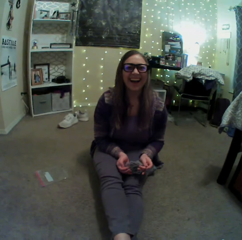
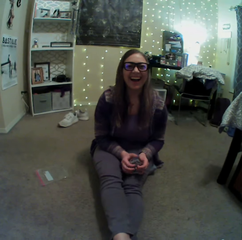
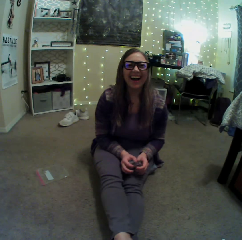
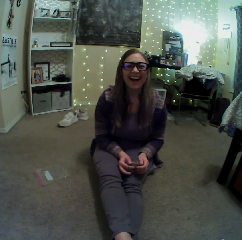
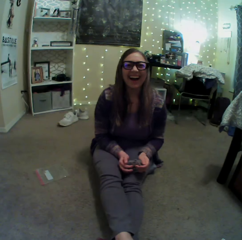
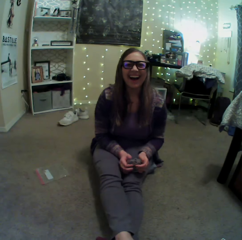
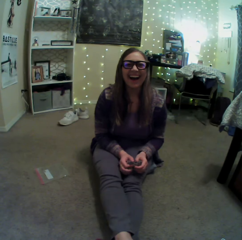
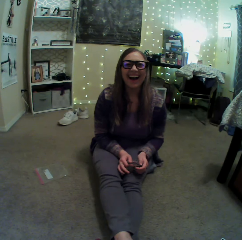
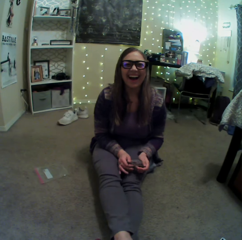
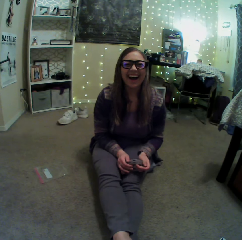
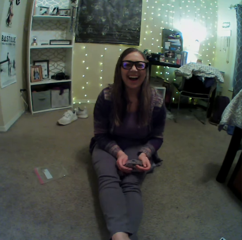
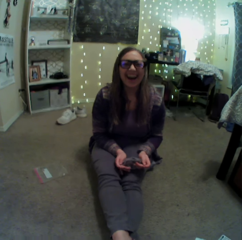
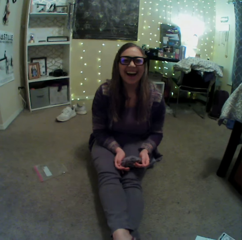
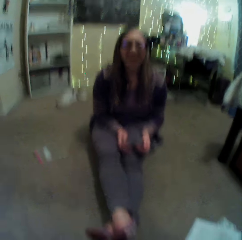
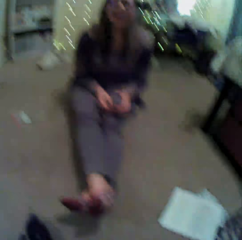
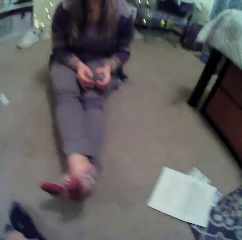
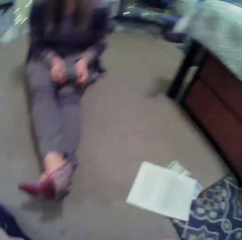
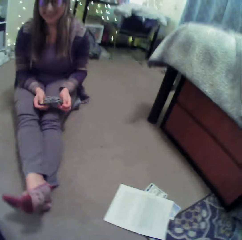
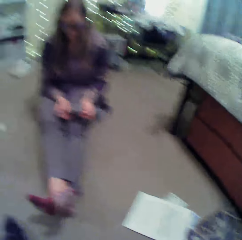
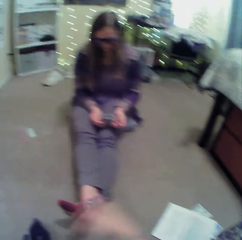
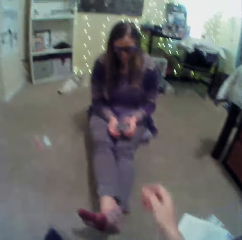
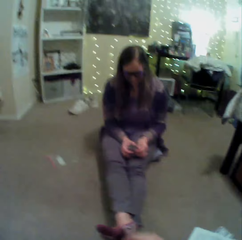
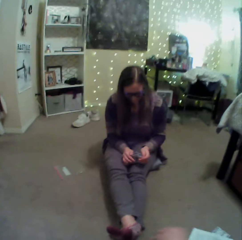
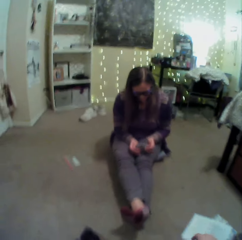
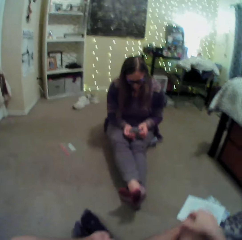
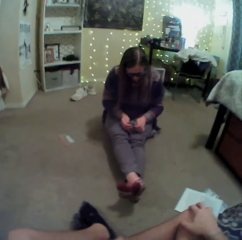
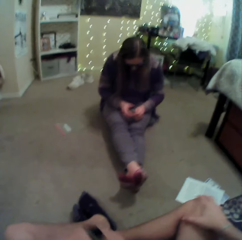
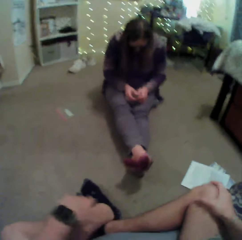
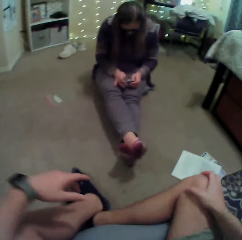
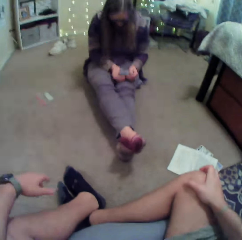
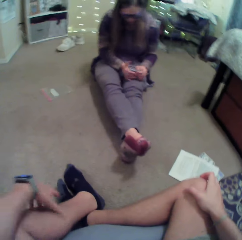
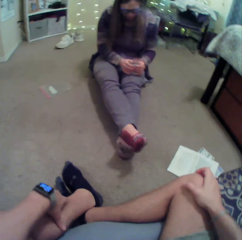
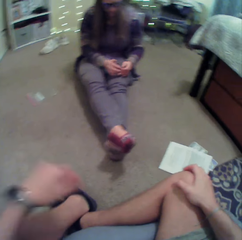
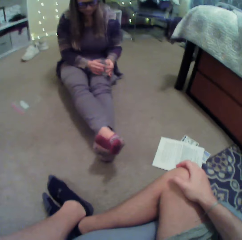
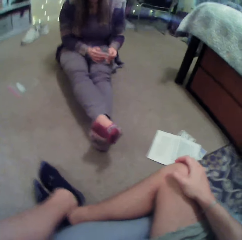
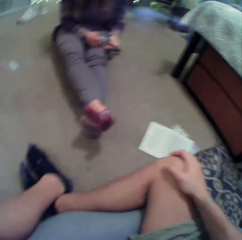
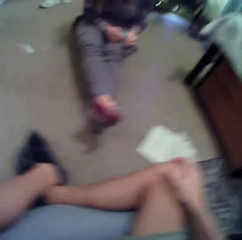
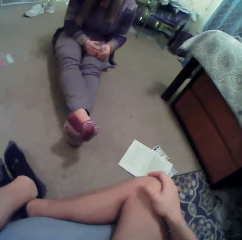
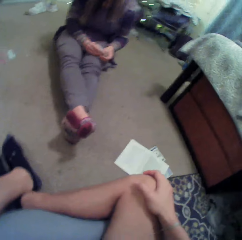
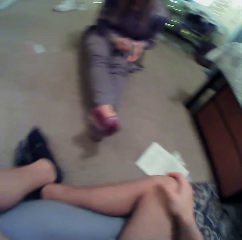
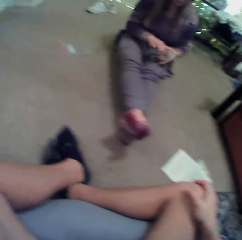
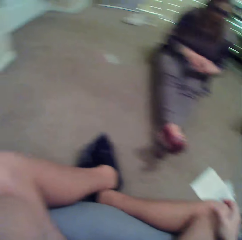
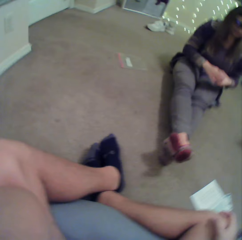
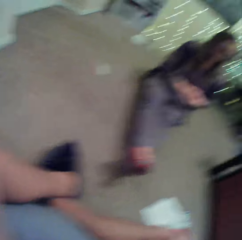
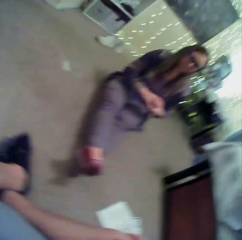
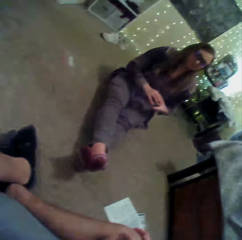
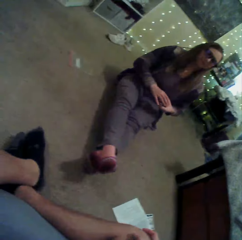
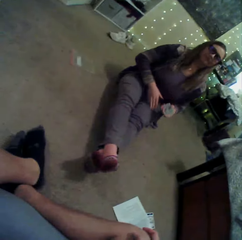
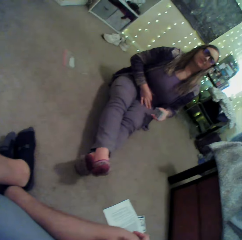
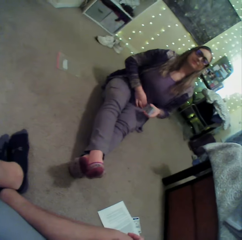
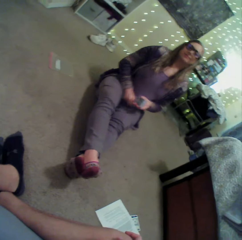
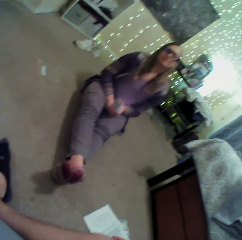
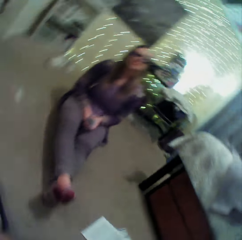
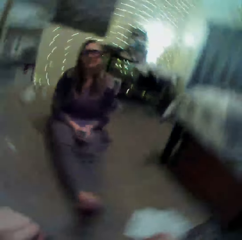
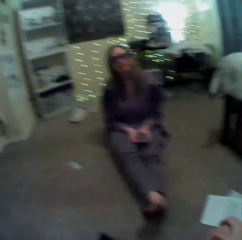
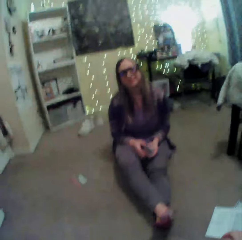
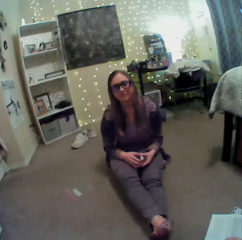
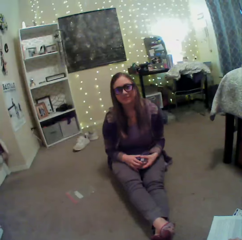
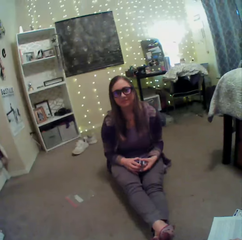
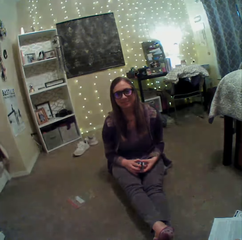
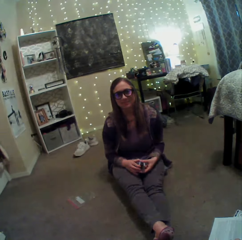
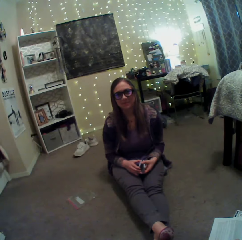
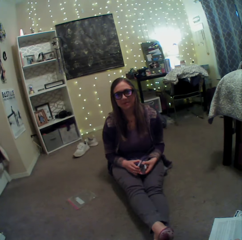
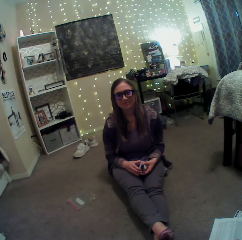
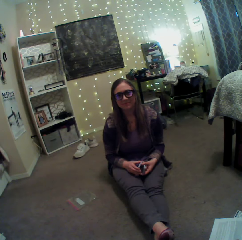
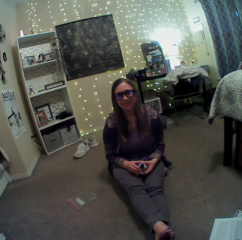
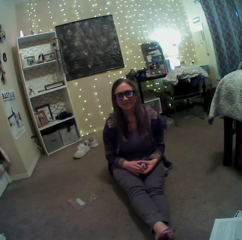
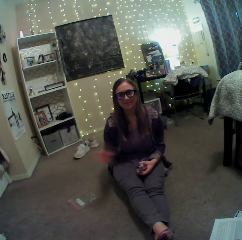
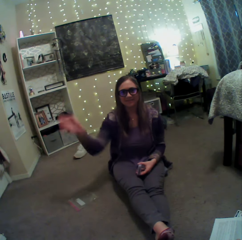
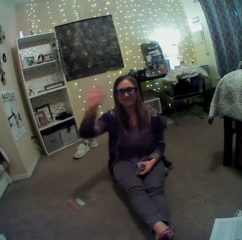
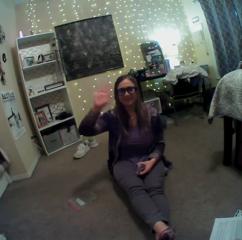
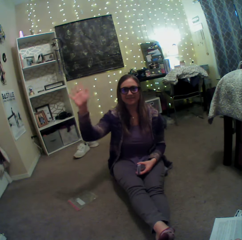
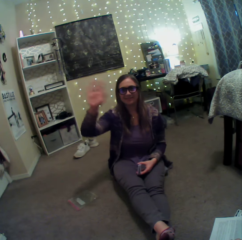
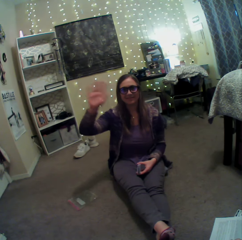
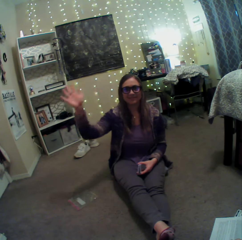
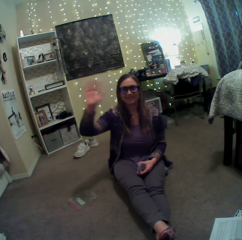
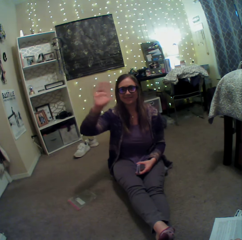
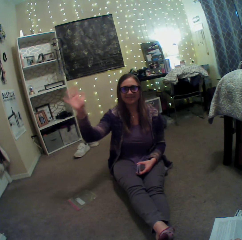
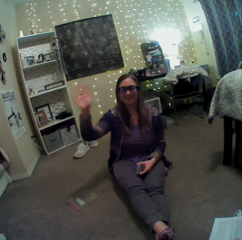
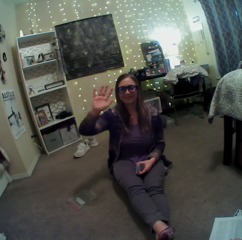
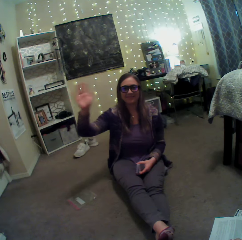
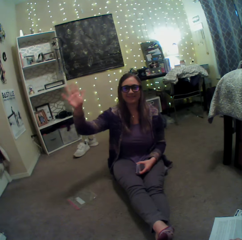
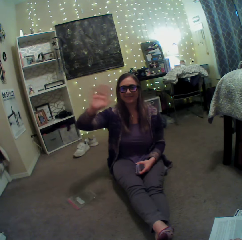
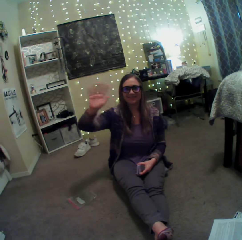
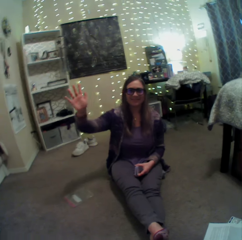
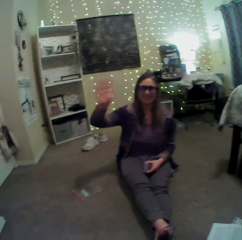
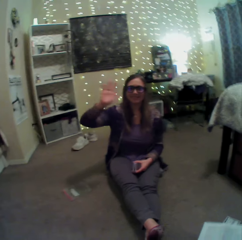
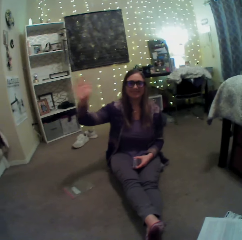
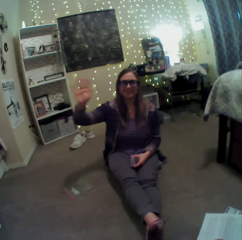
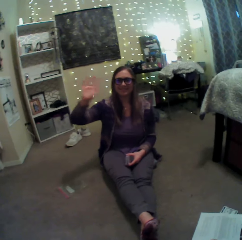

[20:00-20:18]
The camera wearer sways a hand. They straighten the hands. They touch the camera. A person straightens the blouse. The camera wearer looks around. The person waves at the camera wearer.

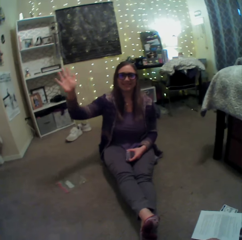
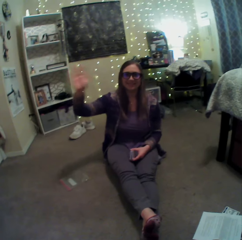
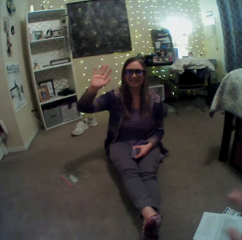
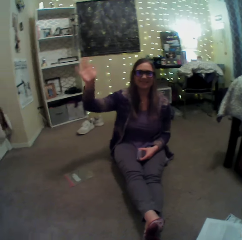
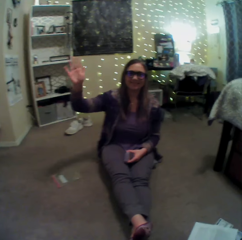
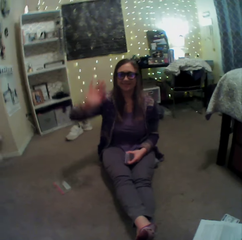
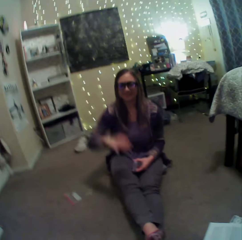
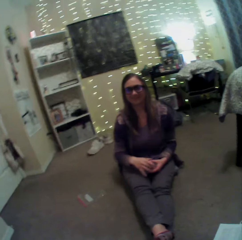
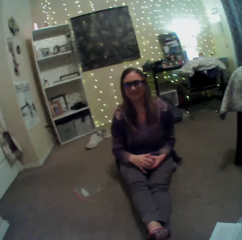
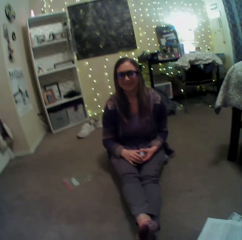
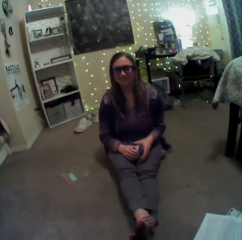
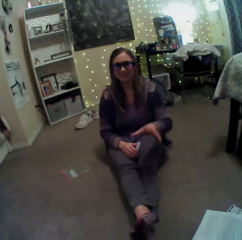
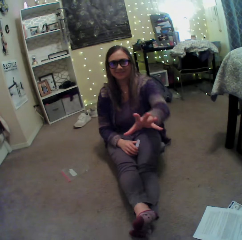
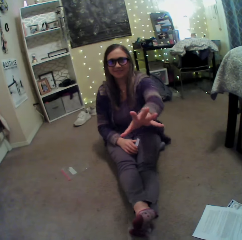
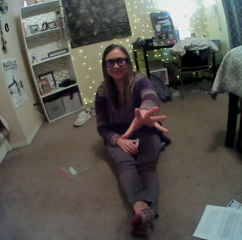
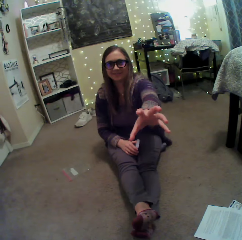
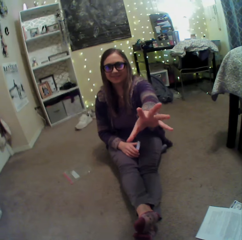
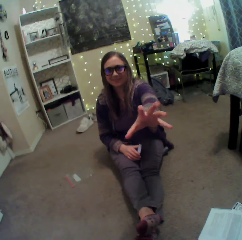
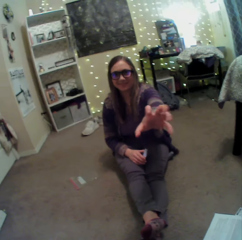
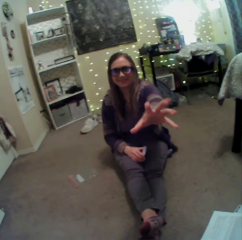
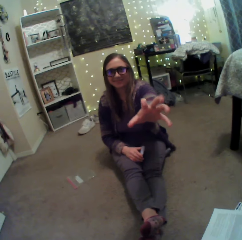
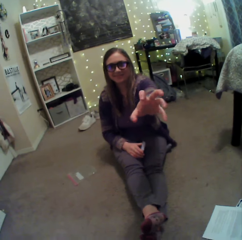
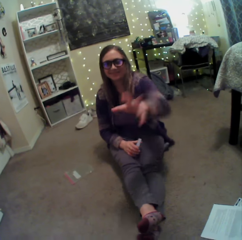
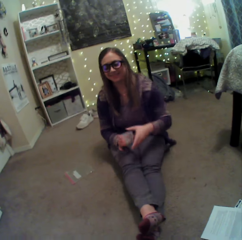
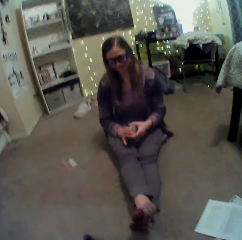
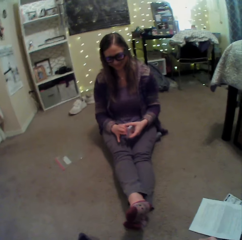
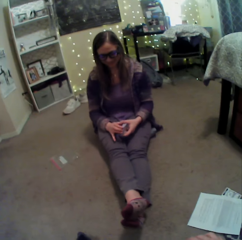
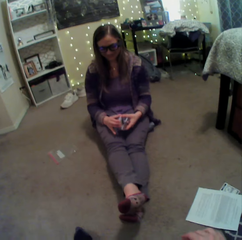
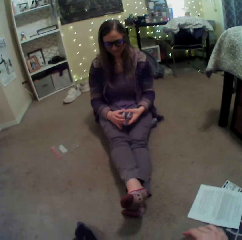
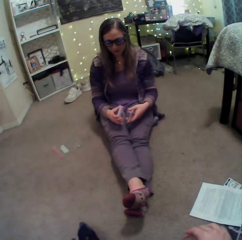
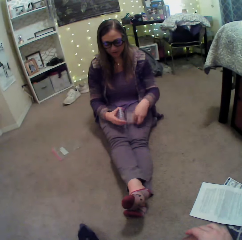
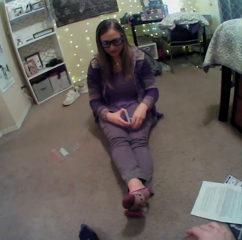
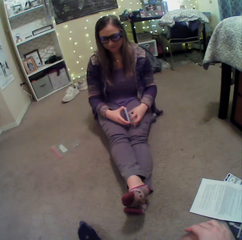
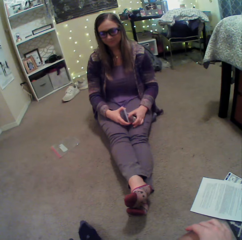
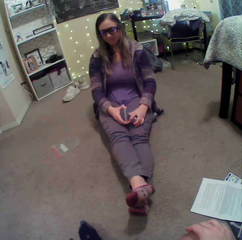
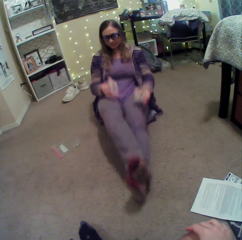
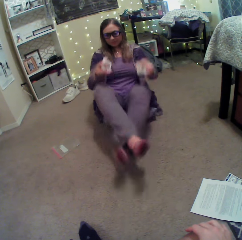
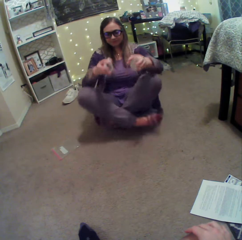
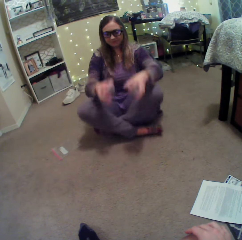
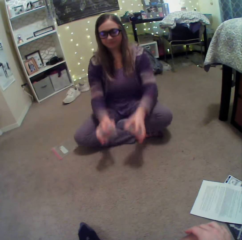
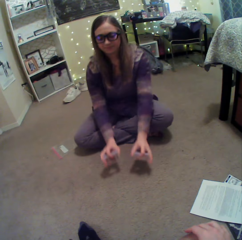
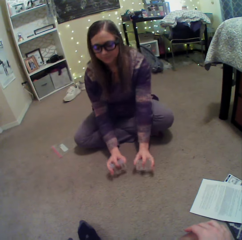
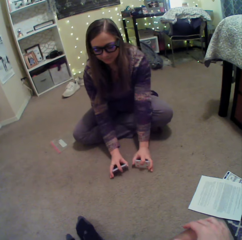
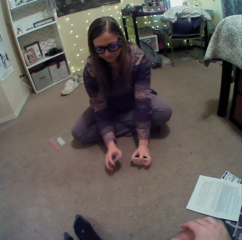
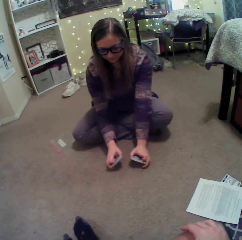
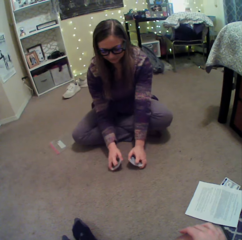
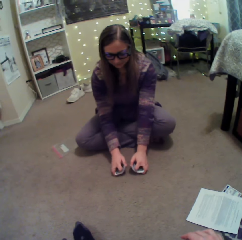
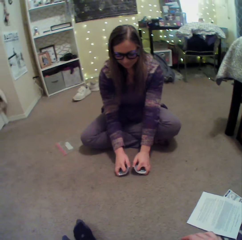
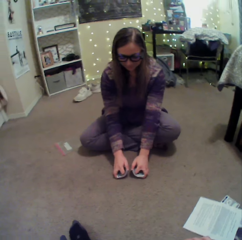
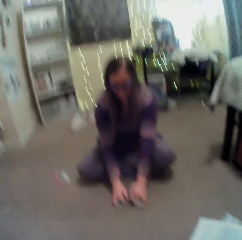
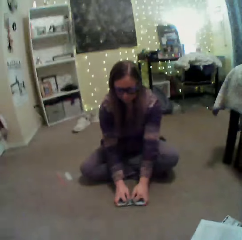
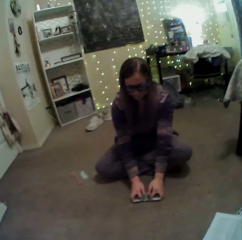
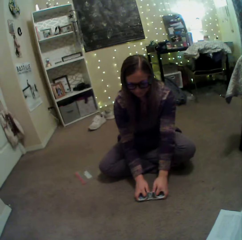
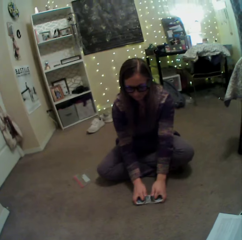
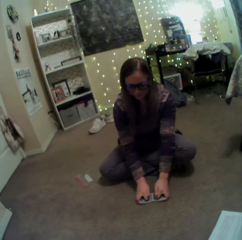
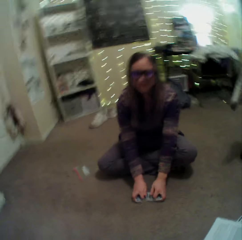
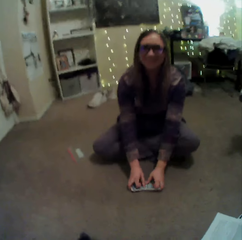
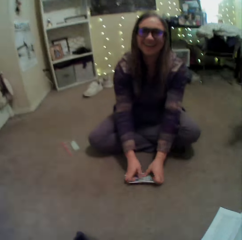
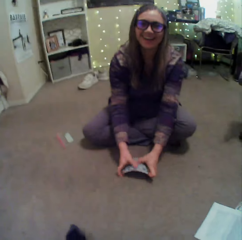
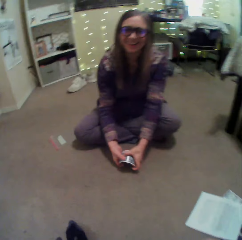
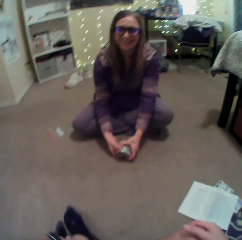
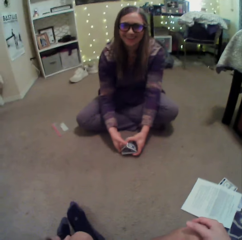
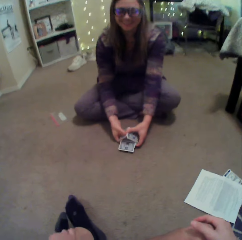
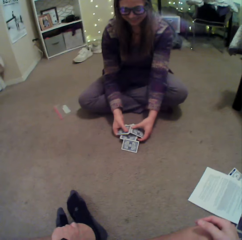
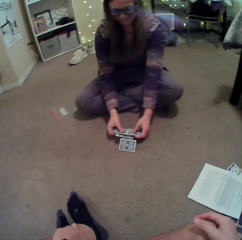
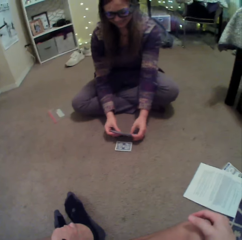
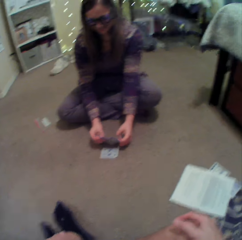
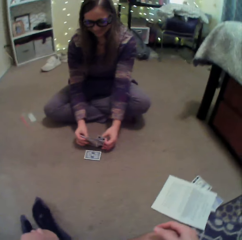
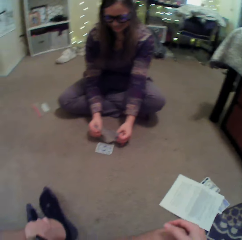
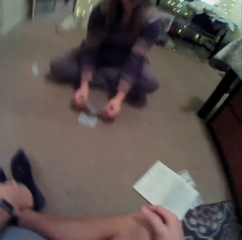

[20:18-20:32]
A person looks around. The person lifts a hand. The person arranges the cards. The person straightens the legs. The person puts cards on the floor. The person plays with the cards.
